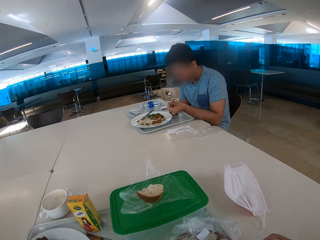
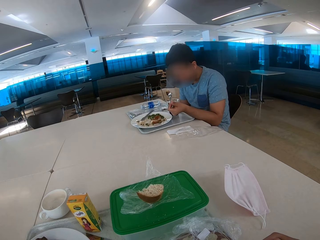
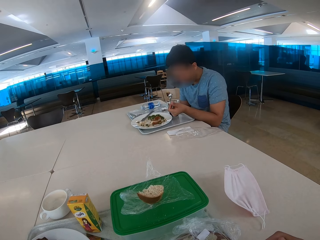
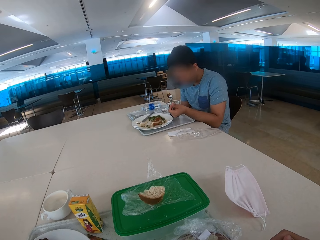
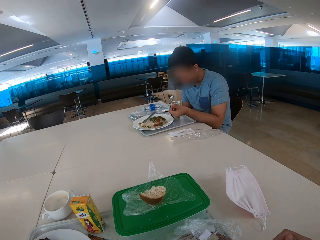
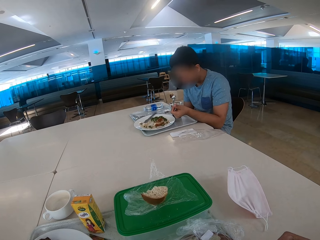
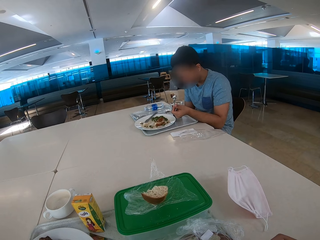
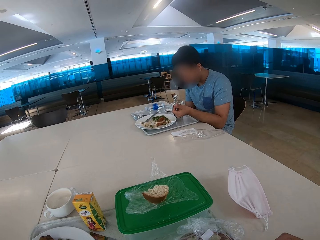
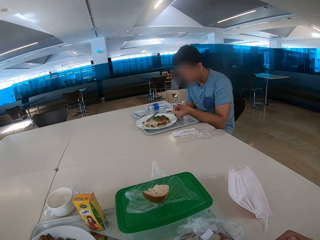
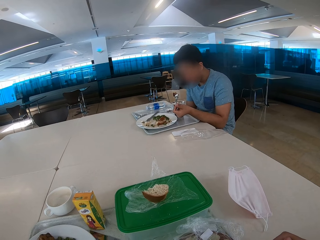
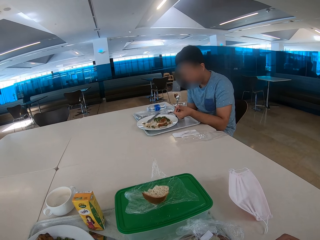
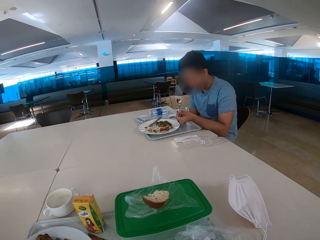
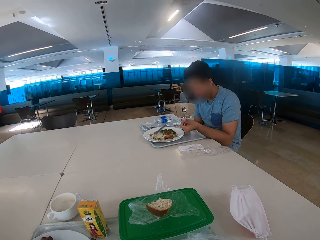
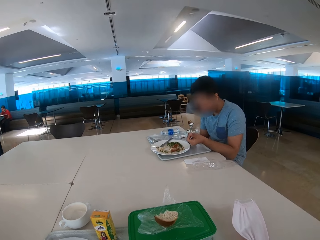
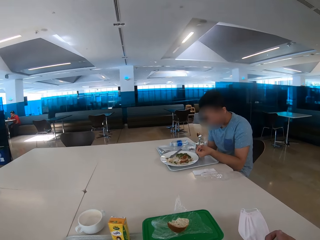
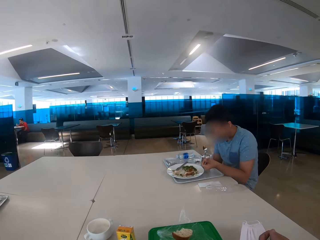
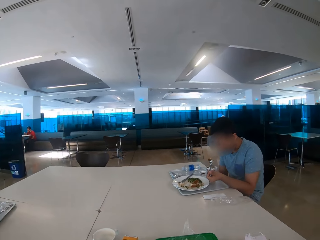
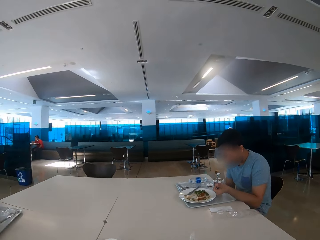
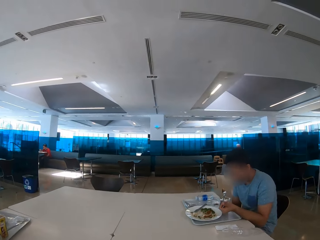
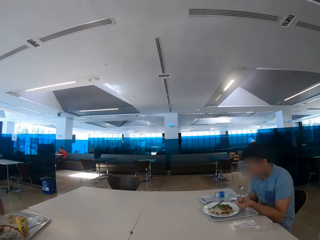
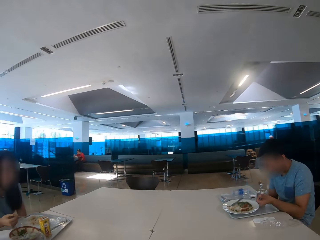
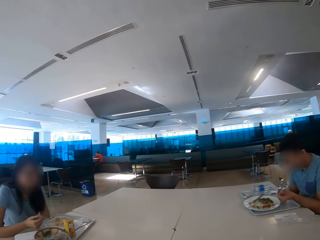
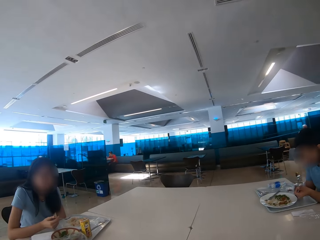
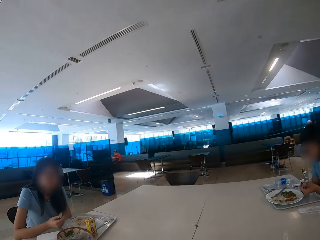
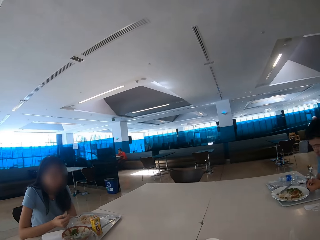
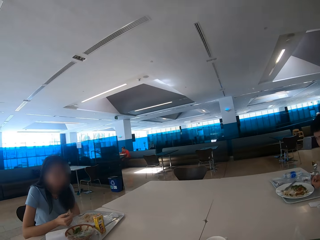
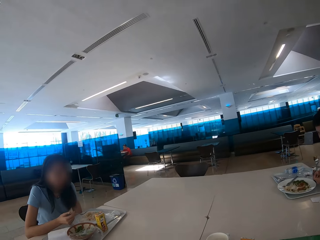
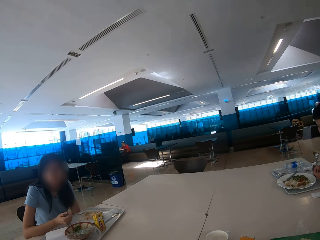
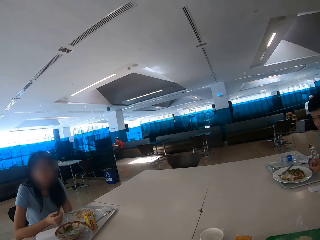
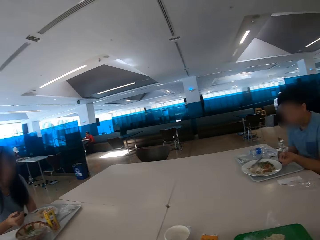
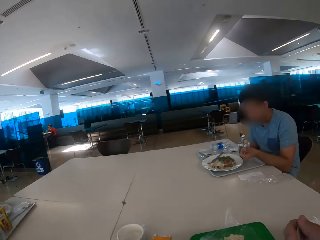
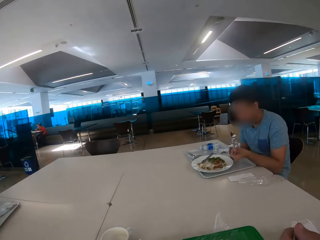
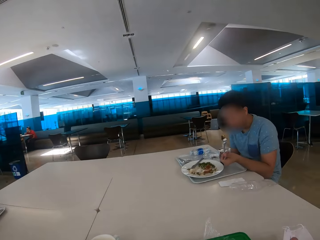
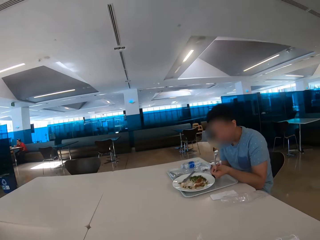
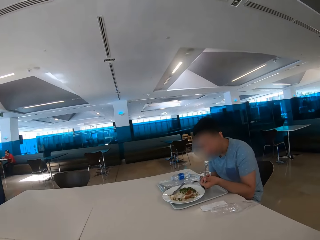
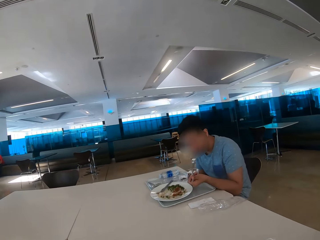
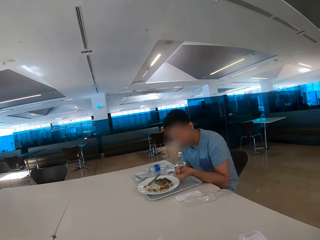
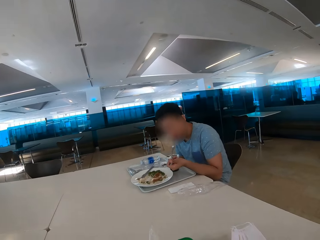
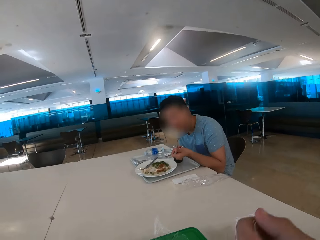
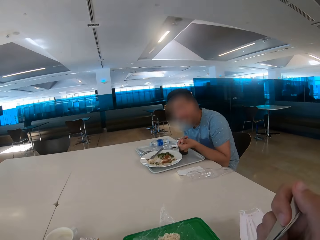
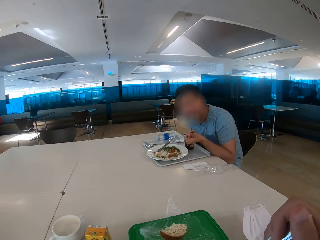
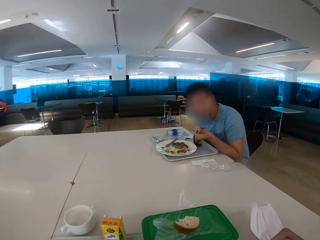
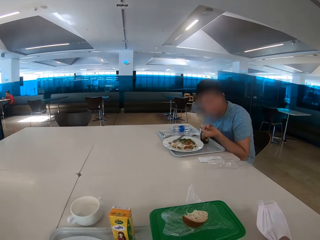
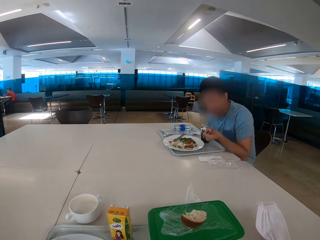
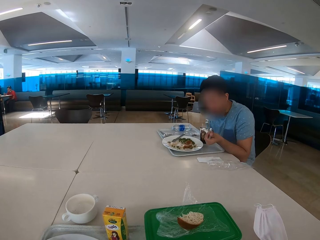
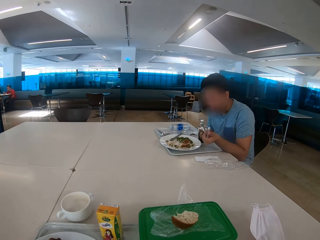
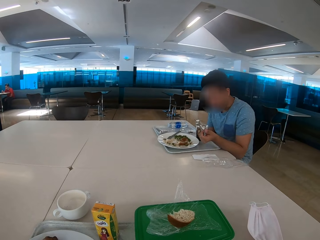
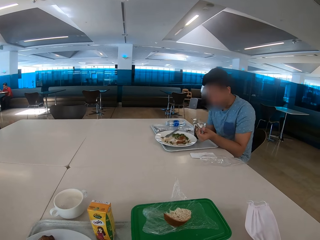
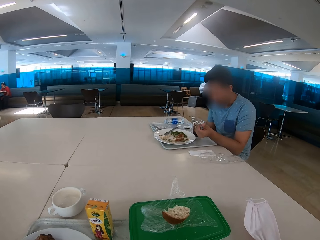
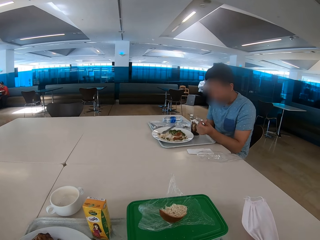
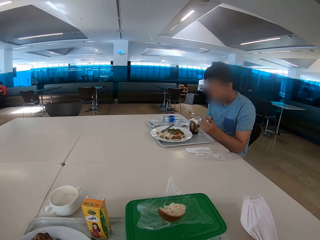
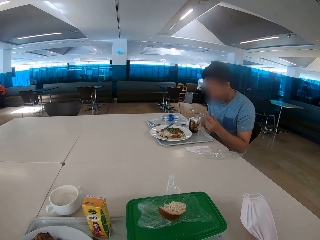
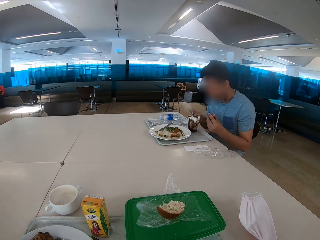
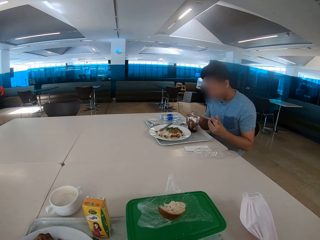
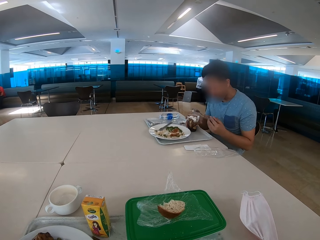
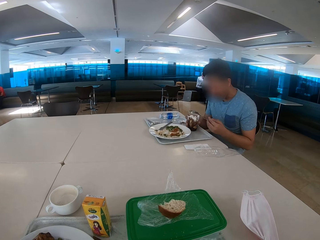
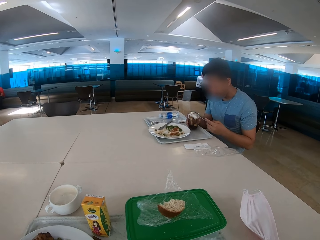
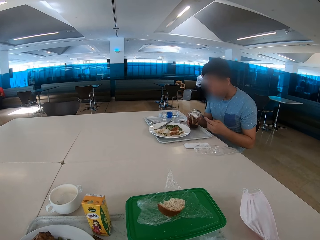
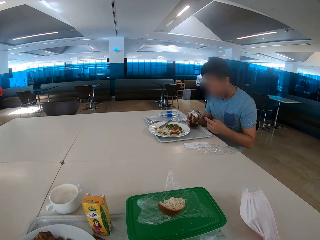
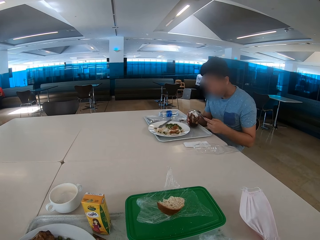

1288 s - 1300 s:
The camera wearer eats with a spoon. They eat some food. A man eats some food.

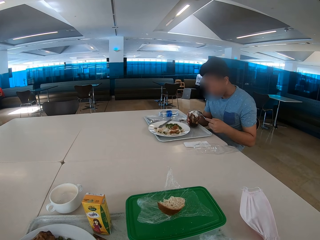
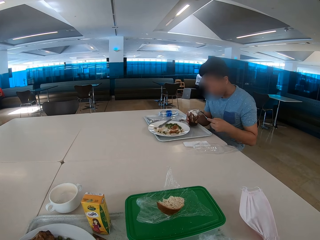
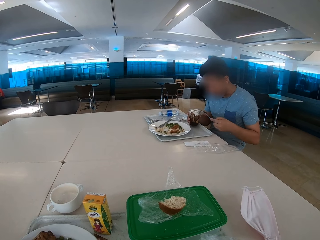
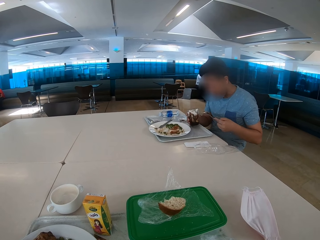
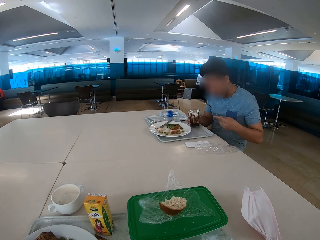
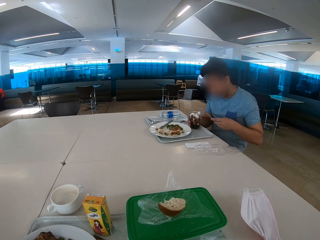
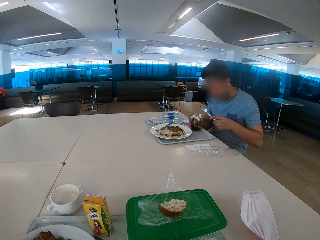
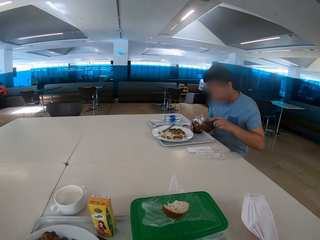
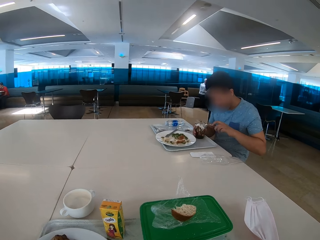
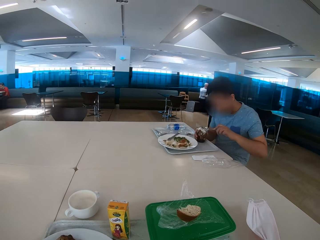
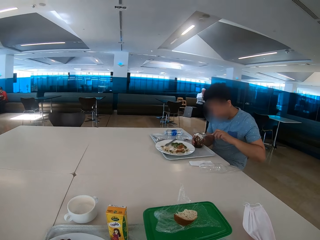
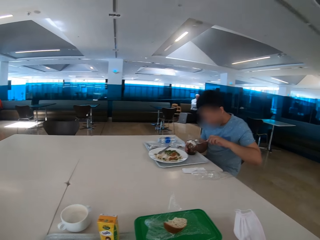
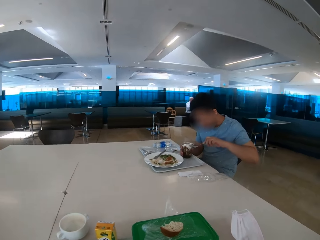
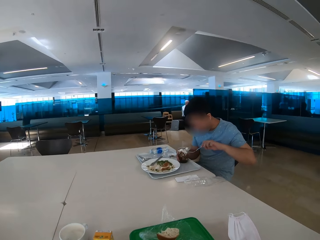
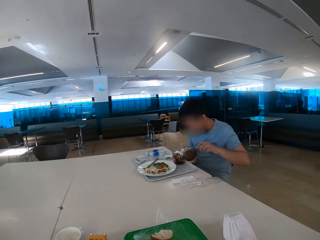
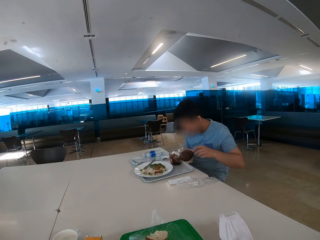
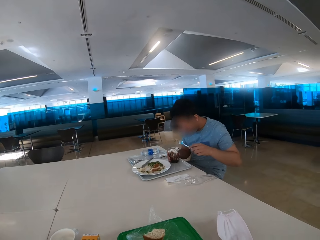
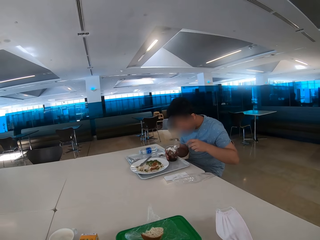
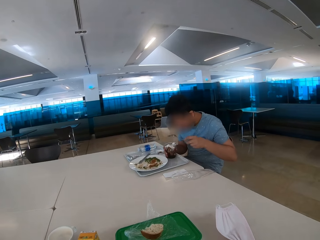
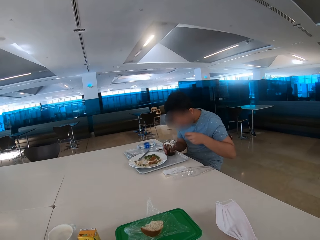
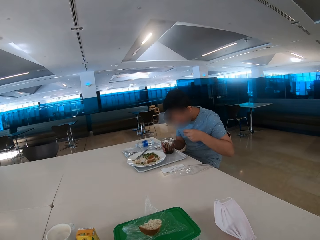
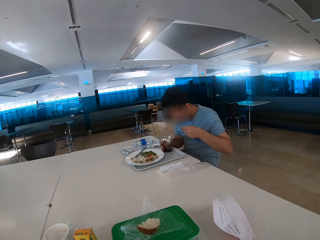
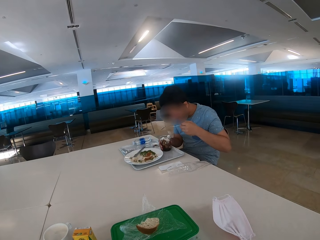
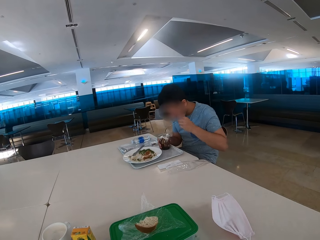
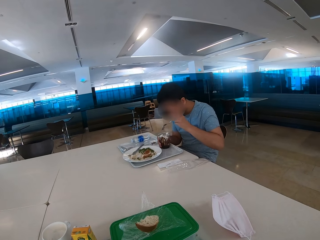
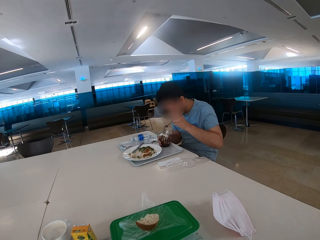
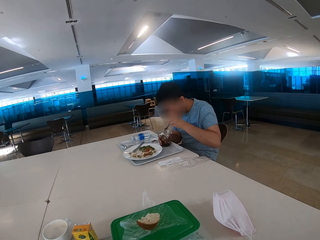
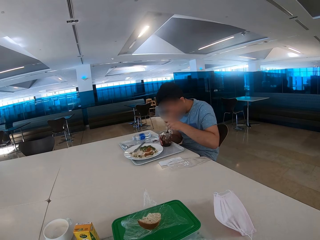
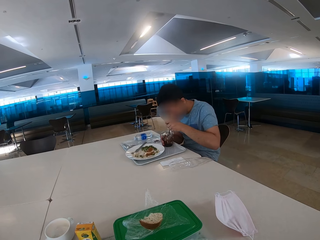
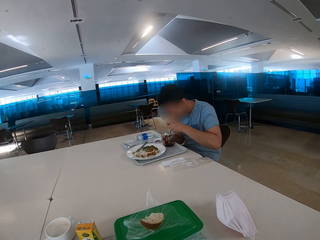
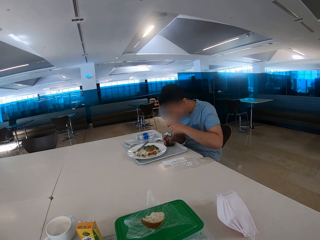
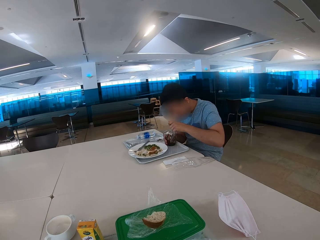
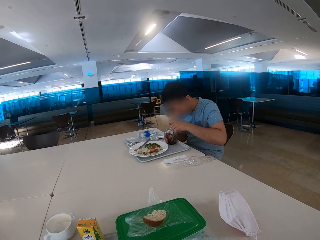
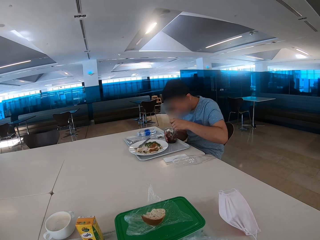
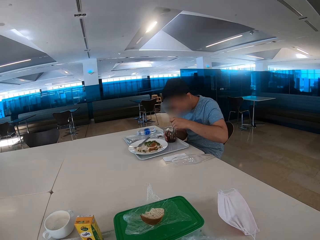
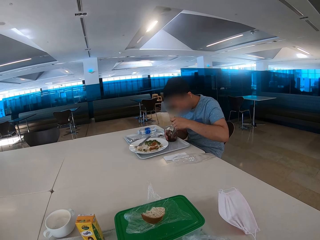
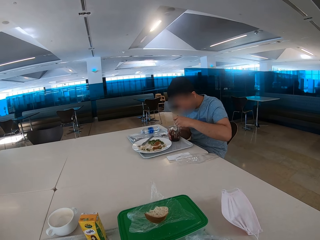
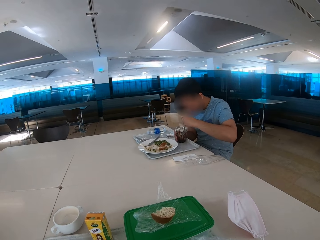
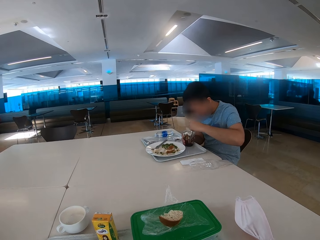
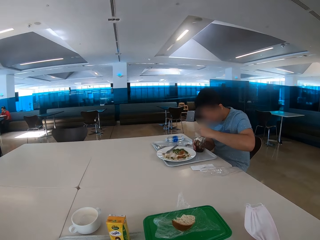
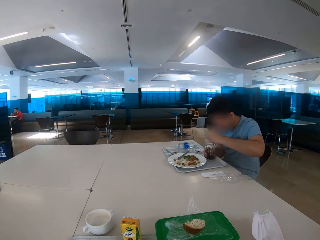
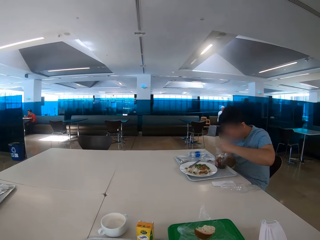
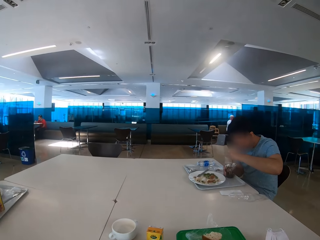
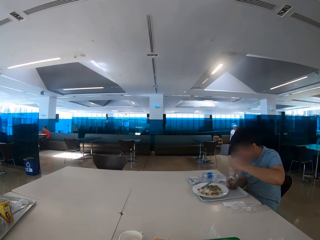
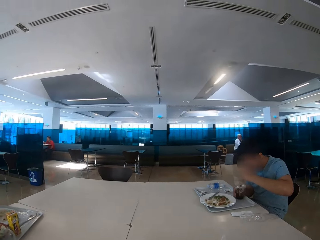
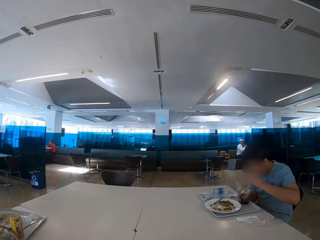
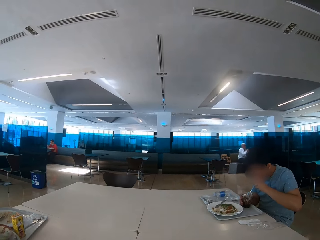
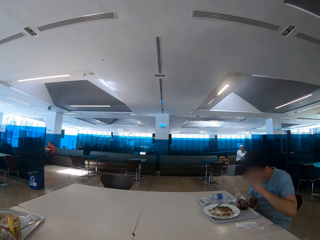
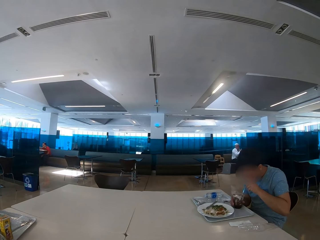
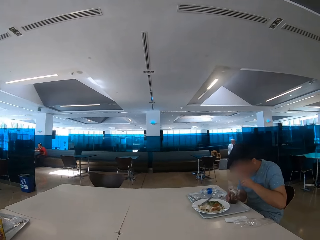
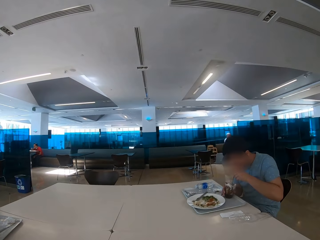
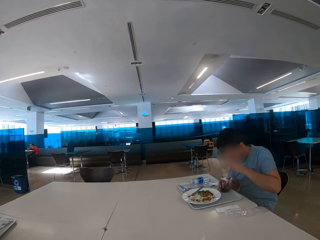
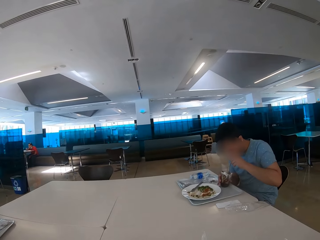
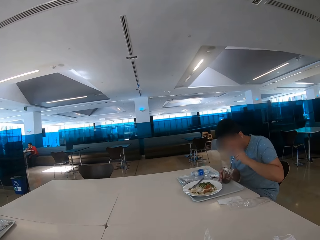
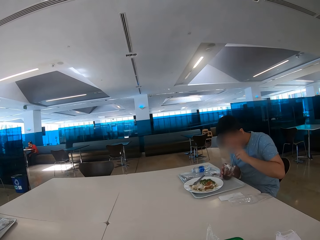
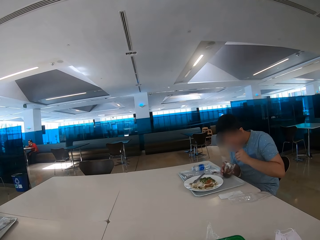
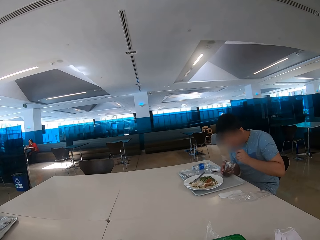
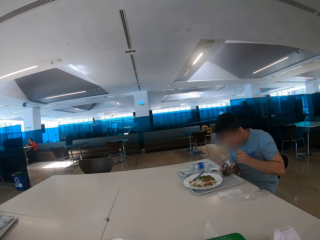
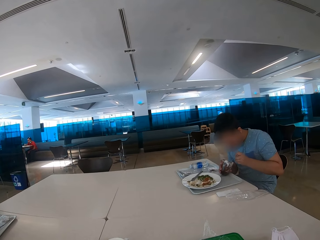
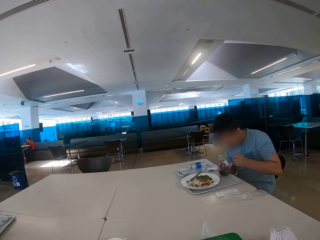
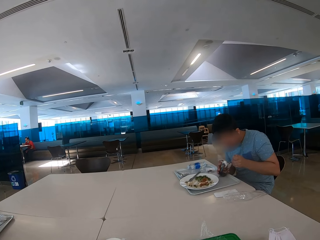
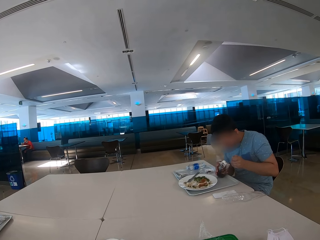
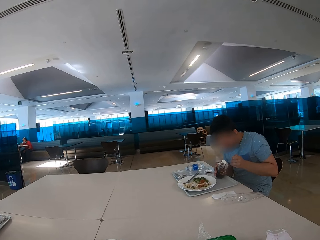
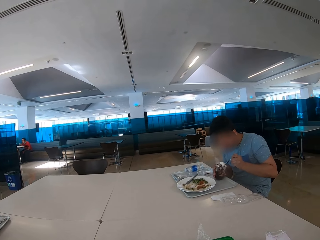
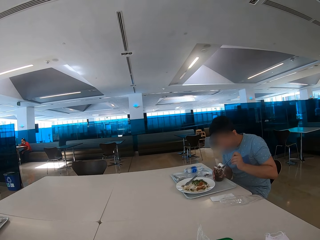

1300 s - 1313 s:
A man puts the spoon in the cup. The camera wearer looks at the man. The man eats the food.
